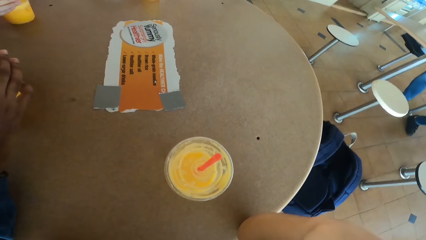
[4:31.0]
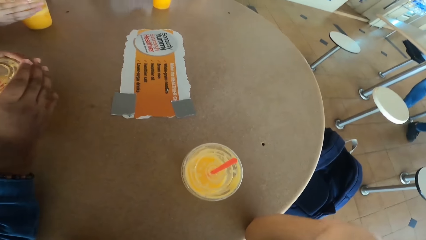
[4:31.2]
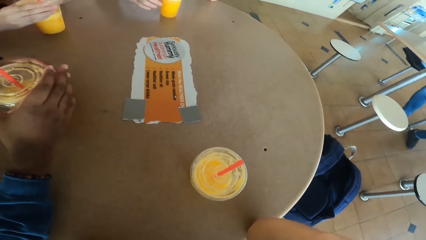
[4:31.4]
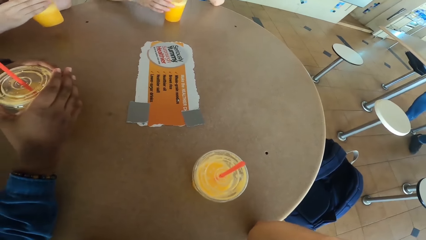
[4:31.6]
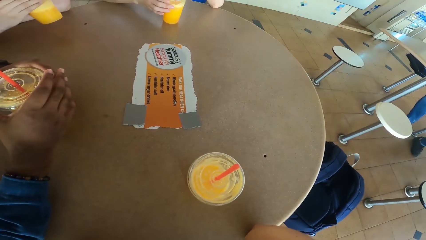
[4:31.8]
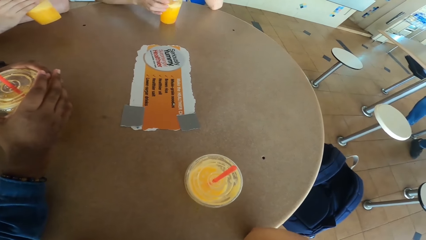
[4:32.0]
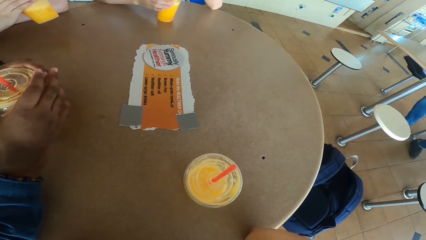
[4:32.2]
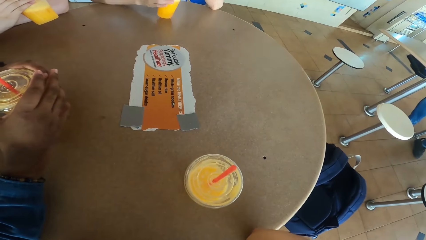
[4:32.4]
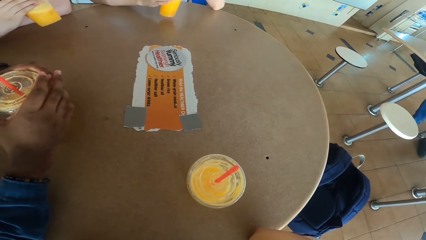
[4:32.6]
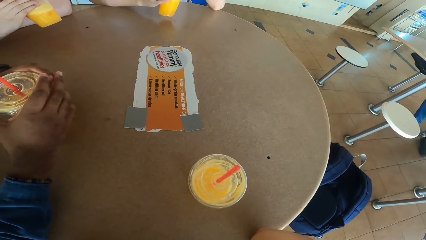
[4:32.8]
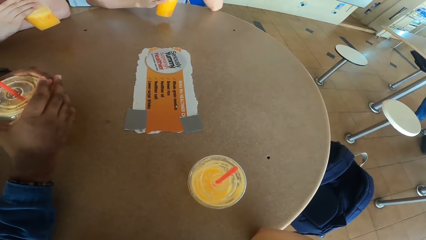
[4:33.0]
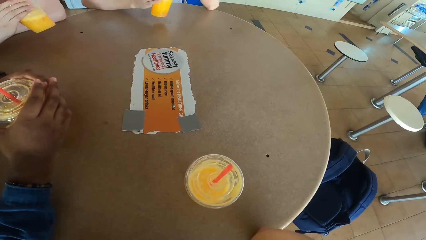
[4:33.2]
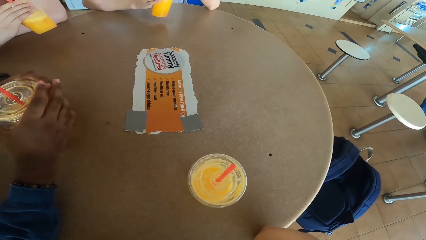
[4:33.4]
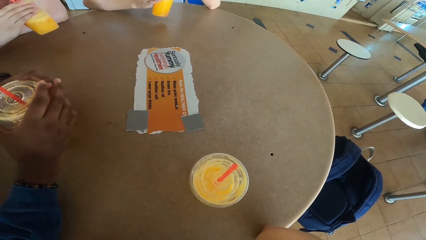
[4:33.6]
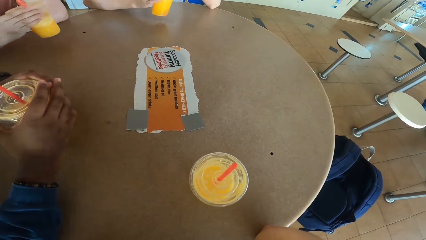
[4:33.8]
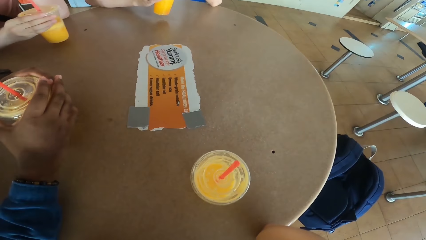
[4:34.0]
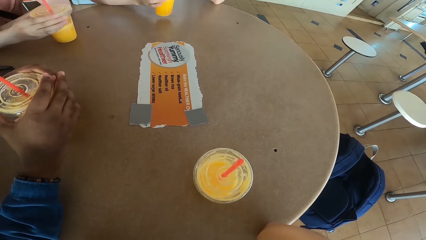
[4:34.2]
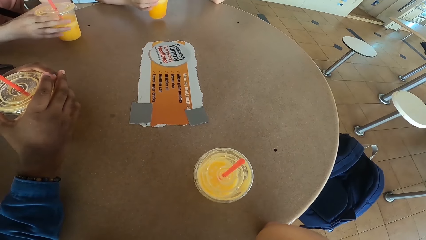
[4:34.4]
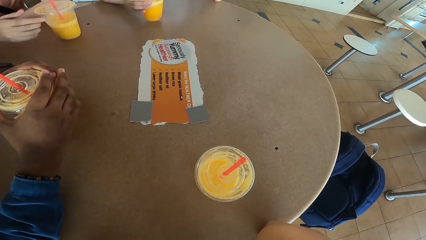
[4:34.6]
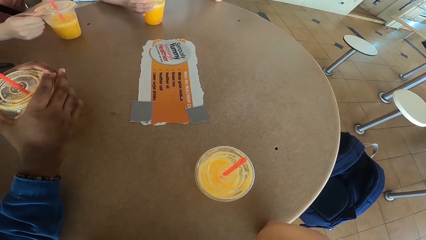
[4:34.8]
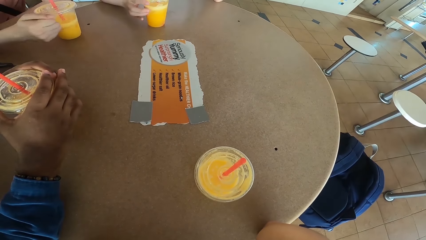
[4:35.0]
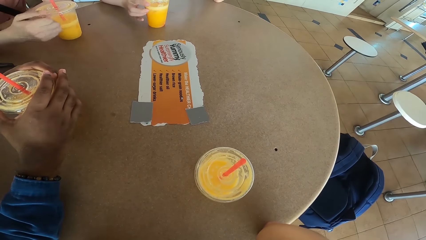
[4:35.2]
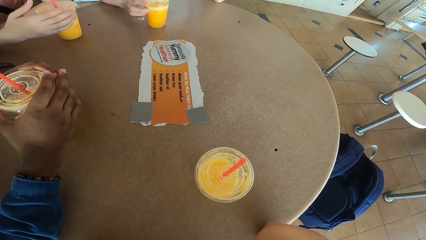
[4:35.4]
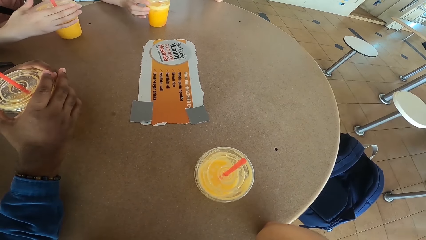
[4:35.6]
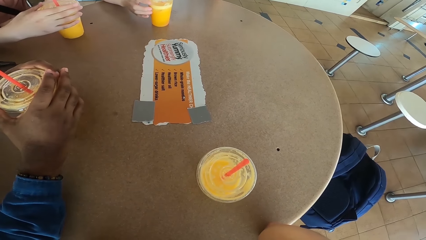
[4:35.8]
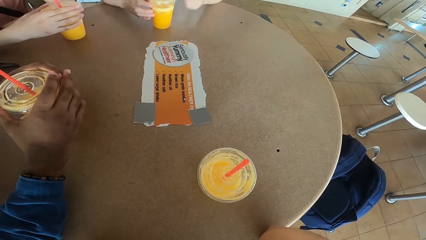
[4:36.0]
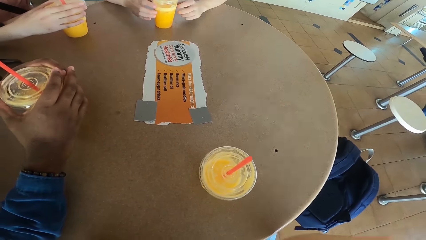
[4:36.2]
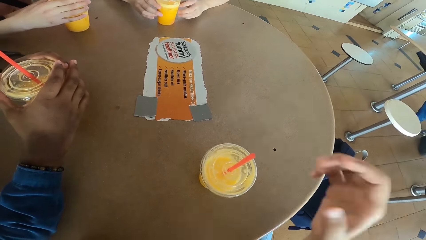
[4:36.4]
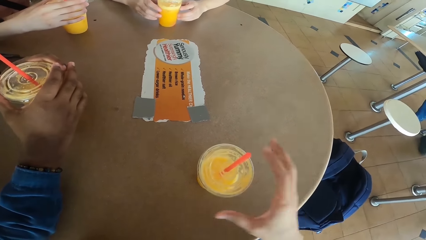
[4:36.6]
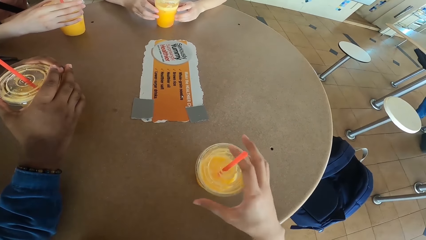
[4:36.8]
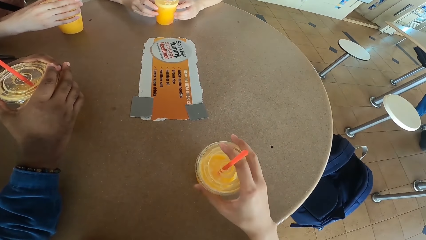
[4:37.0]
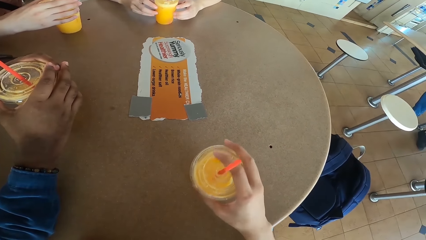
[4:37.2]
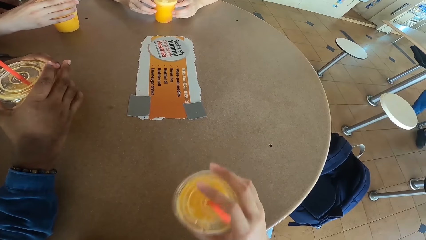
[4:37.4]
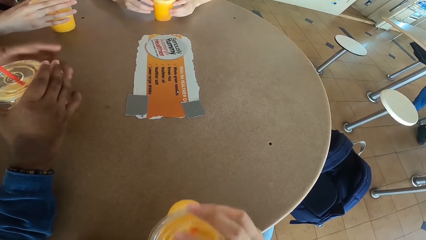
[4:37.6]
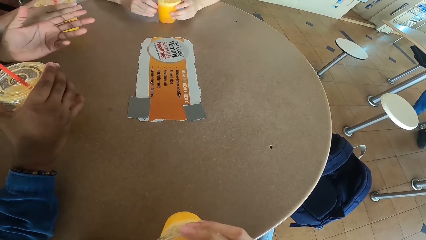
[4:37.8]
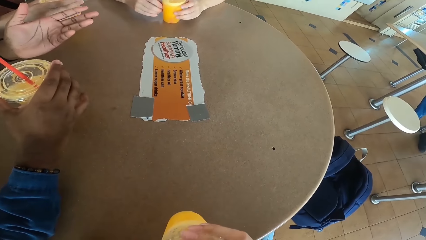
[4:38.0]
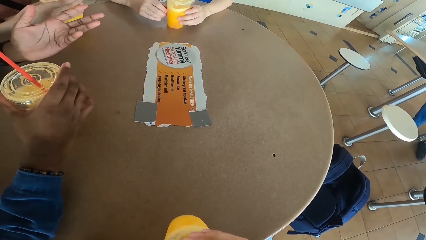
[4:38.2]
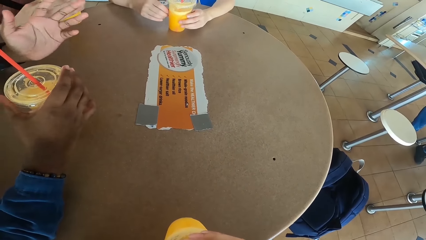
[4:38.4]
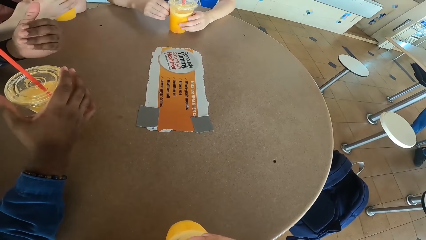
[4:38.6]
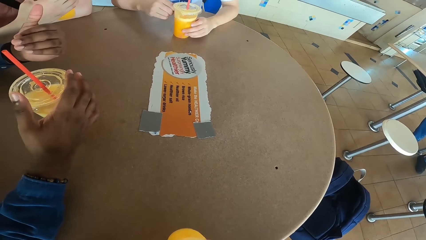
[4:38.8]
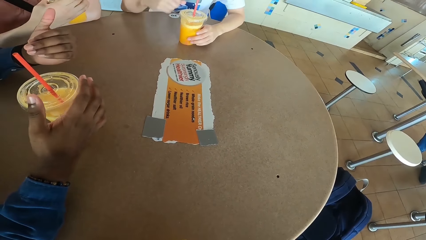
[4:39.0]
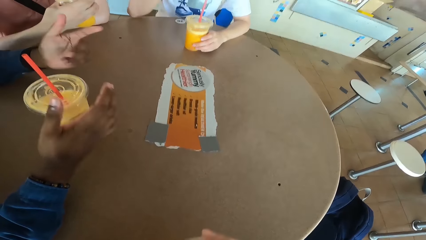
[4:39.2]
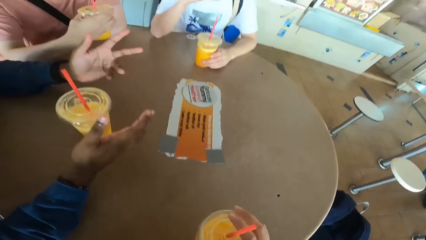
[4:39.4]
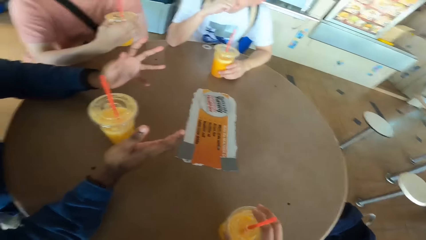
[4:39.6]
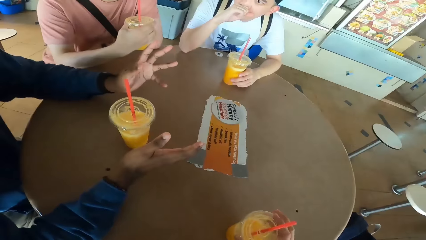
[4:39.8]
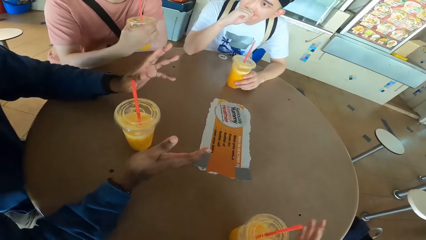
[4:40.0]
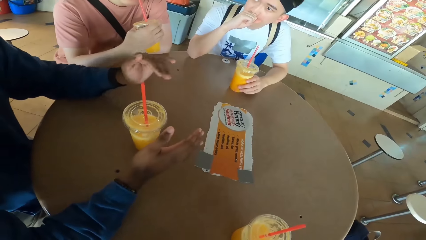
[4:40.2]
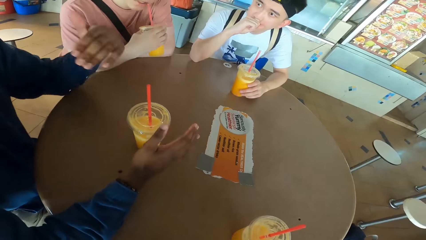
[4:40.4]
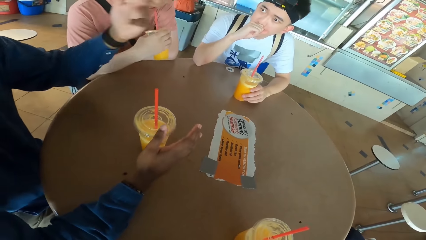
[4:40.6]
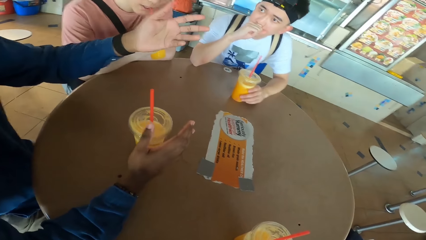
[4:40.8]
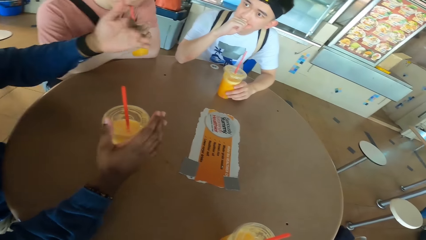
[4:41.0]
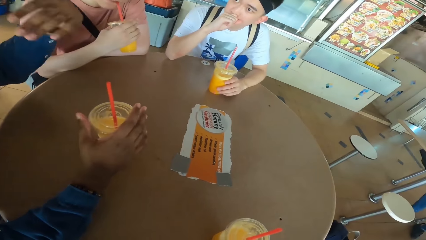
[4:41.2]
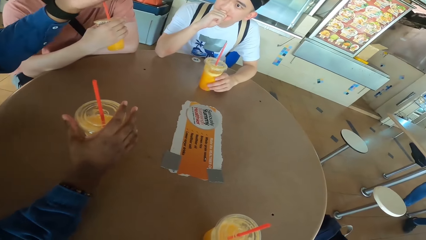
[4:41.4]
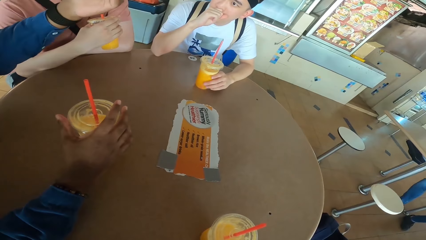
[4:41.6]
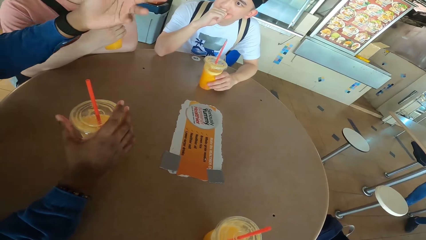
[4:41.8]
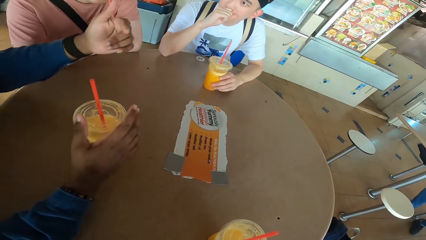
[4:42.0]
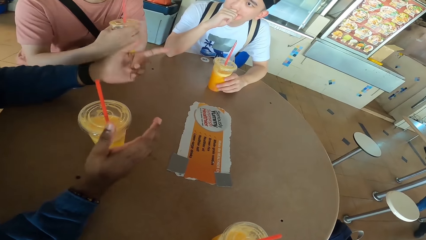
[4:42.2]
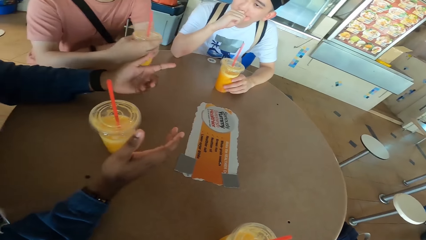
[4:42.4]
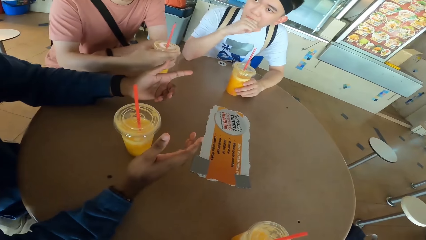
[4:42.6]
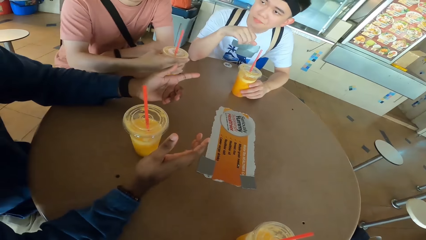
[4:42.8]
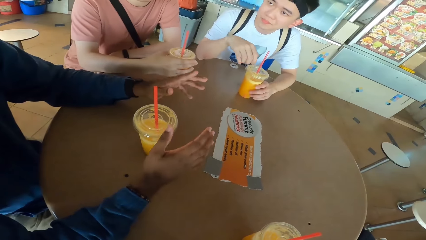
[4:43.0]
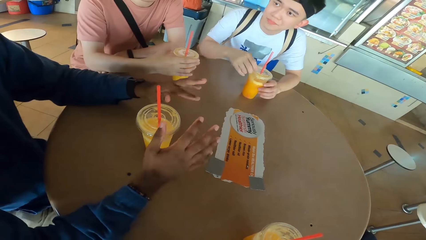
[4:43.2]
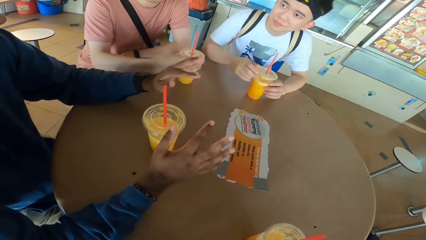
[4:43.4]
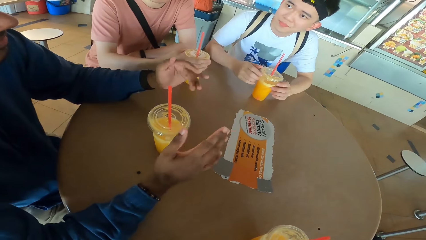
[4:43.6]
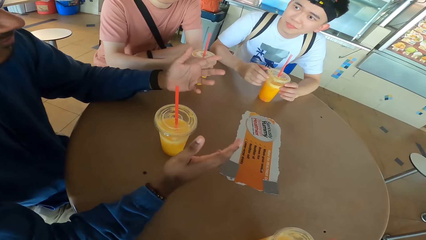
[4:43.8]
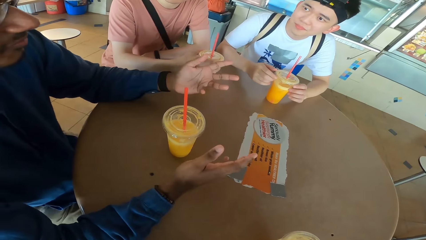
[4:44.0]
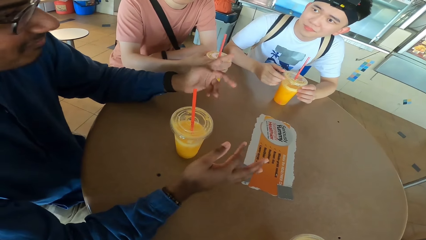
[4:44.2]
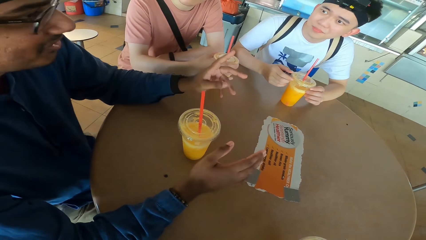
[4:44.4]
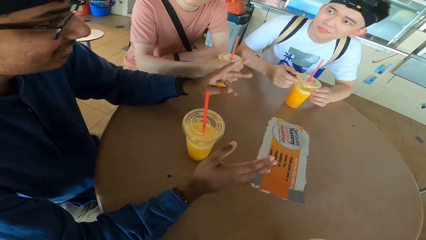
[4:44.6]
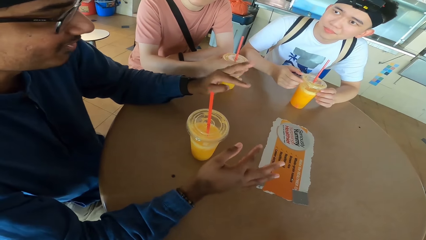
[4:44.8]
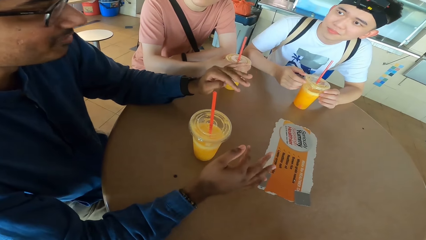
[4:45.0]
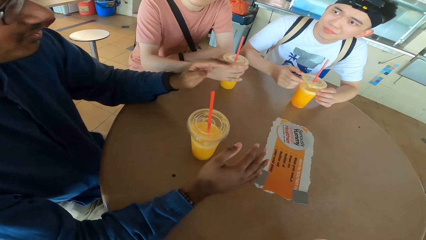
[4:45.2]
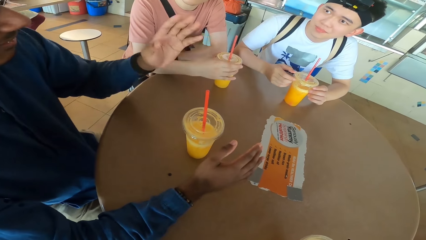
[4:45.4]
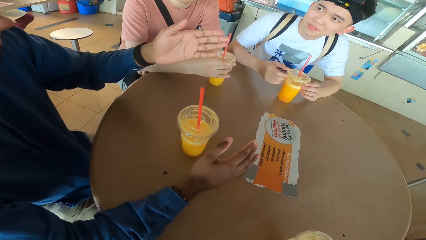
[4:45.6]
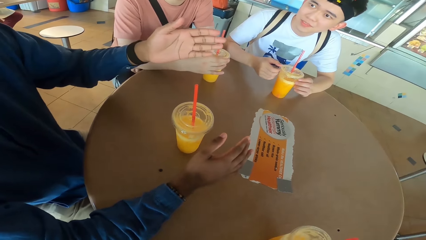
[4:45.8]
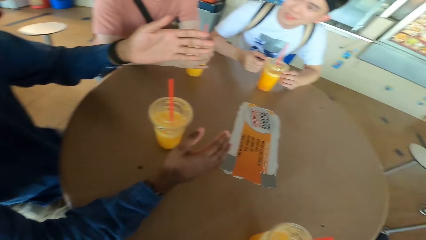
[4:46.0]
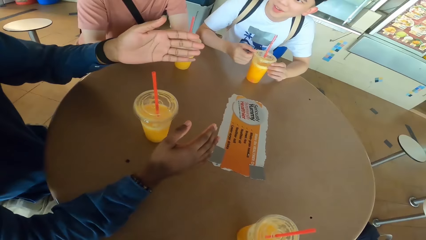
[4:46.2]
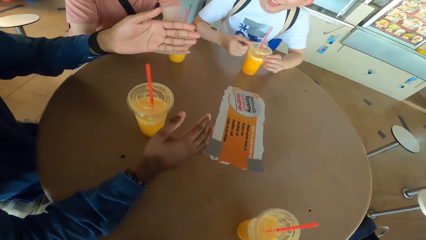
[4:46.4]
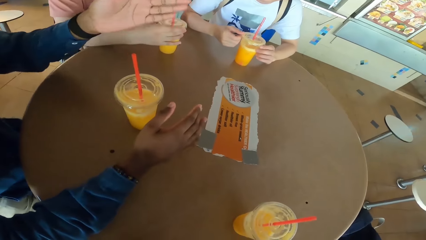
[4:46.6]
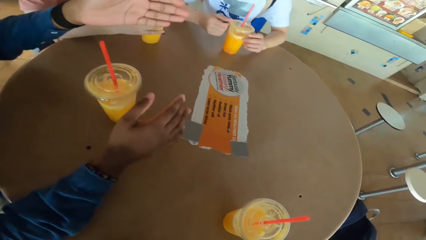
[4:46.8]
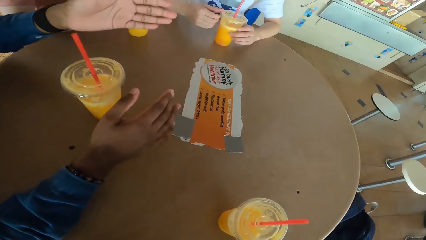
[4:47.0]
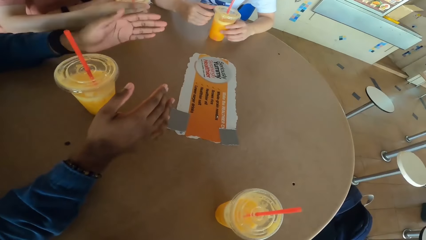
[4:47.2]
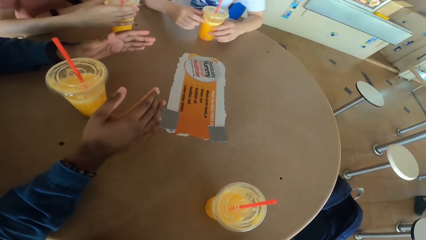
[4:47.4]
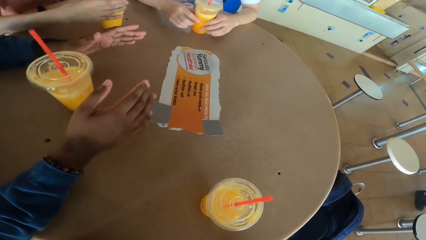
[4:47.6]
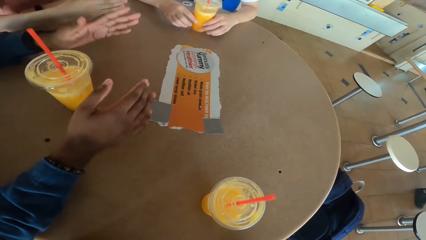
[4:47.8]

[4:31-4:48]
A man picks a juice can from the table. Another man picks a juice can from the table. The first man sips juice from the can. The other man sips juice from the can. The first man places the juice can on the table. The other man places the juice can on the table. The camera wearer picks a juice can from the table and sips juice from the can. A third man converses with the rest and gestures with his hand. The first man holds the juice can. The second man puts his hand on his mouth. The third man converses with the rest. The second man holds the juice can or tumbler with both hands.
